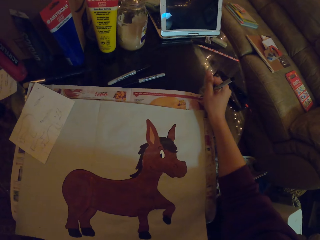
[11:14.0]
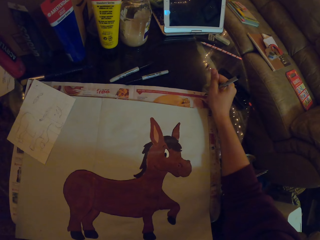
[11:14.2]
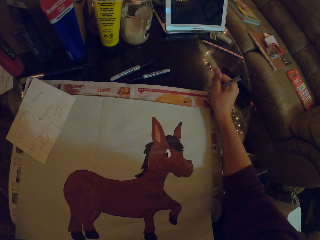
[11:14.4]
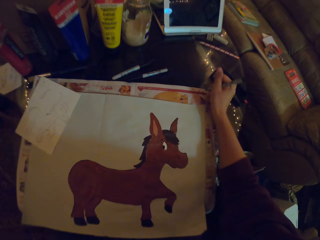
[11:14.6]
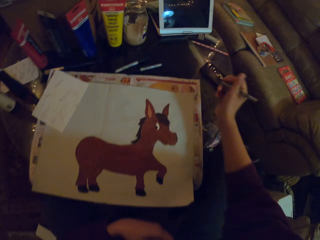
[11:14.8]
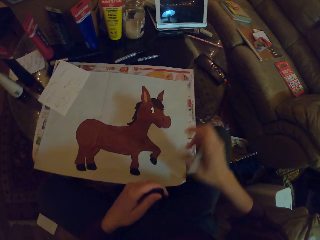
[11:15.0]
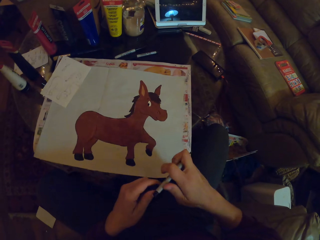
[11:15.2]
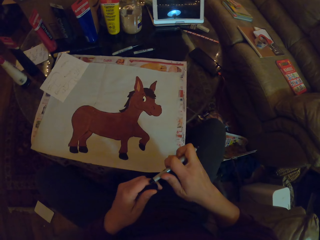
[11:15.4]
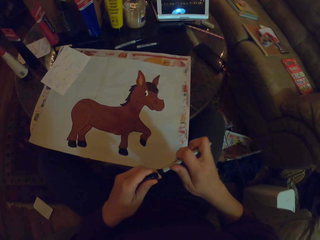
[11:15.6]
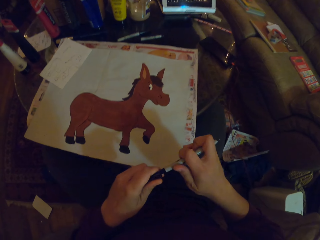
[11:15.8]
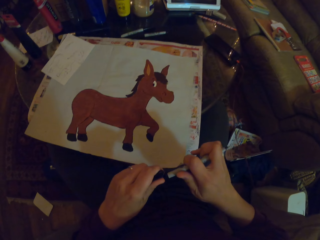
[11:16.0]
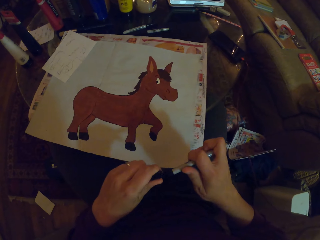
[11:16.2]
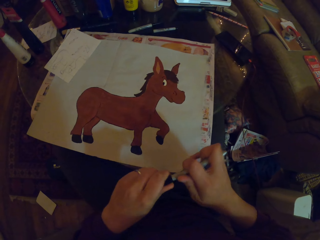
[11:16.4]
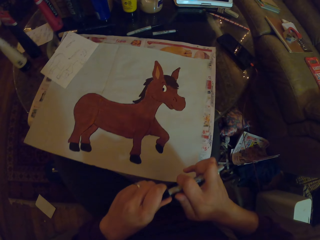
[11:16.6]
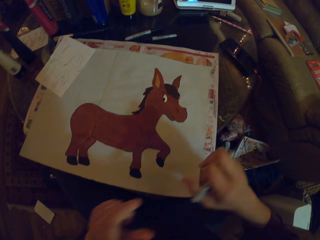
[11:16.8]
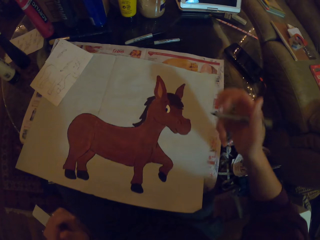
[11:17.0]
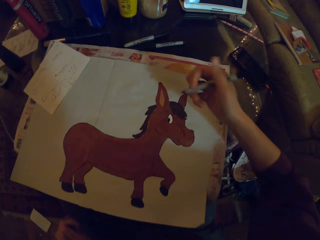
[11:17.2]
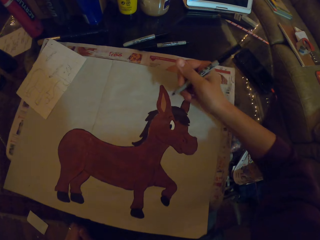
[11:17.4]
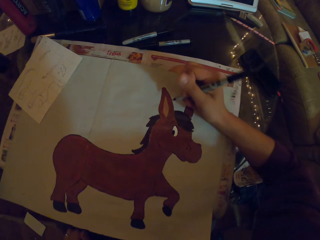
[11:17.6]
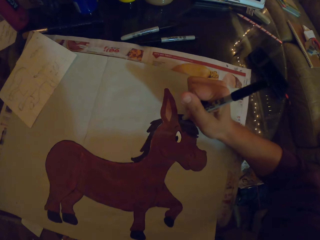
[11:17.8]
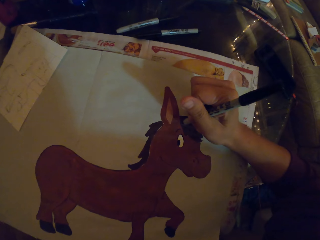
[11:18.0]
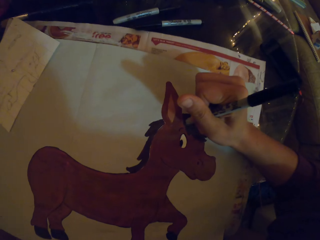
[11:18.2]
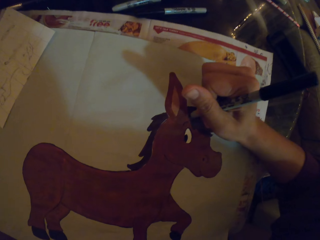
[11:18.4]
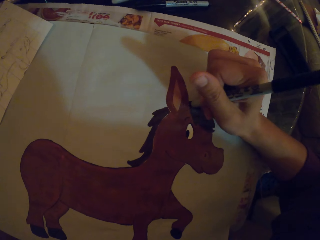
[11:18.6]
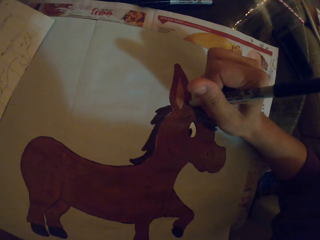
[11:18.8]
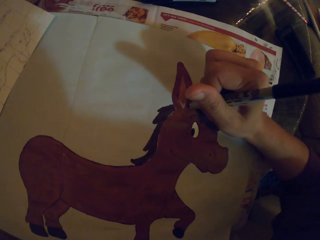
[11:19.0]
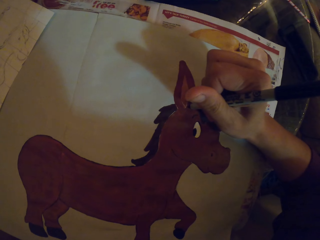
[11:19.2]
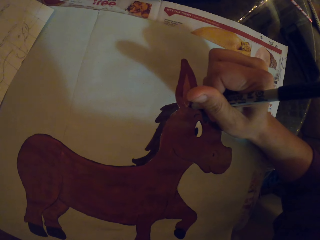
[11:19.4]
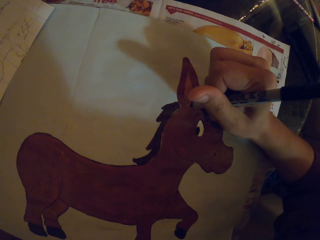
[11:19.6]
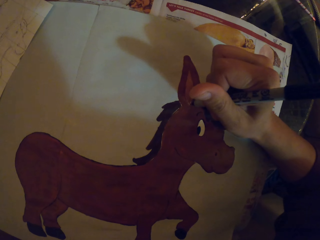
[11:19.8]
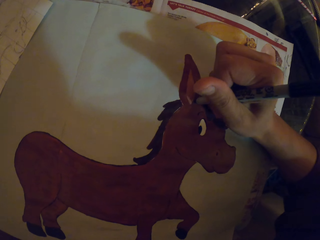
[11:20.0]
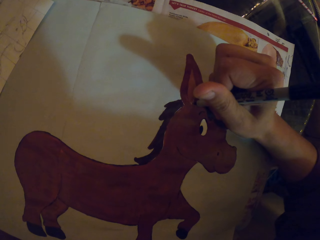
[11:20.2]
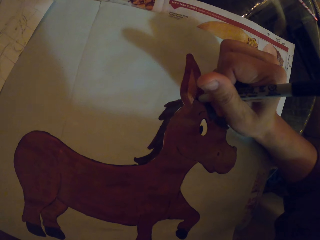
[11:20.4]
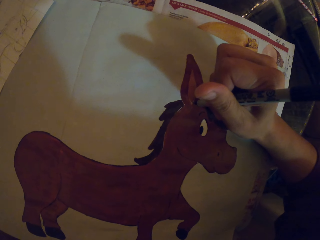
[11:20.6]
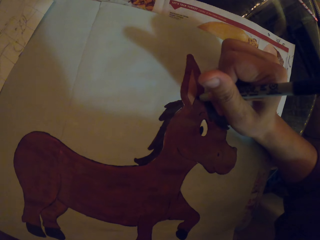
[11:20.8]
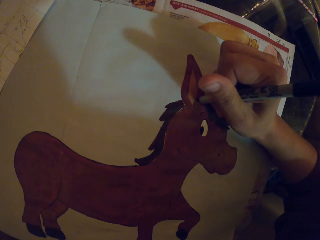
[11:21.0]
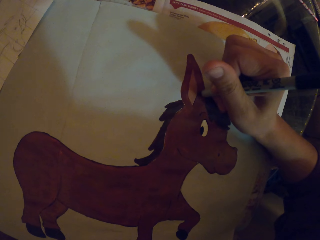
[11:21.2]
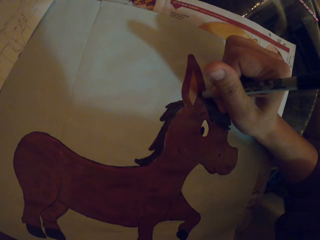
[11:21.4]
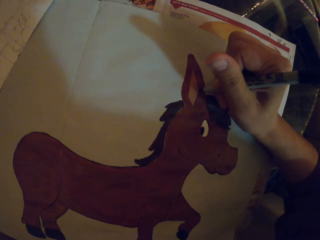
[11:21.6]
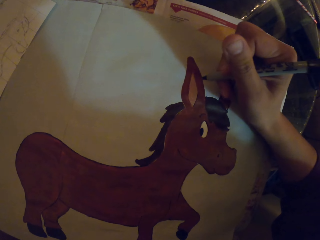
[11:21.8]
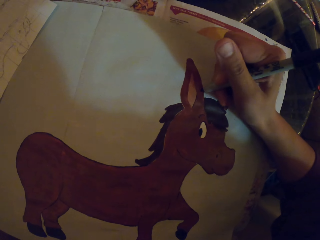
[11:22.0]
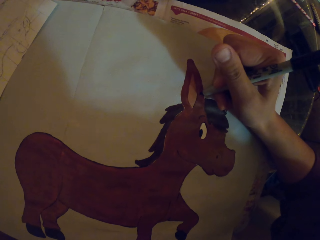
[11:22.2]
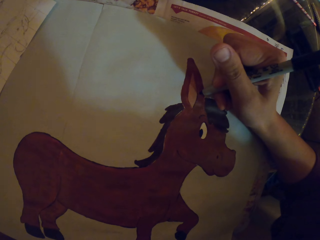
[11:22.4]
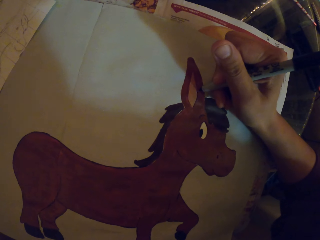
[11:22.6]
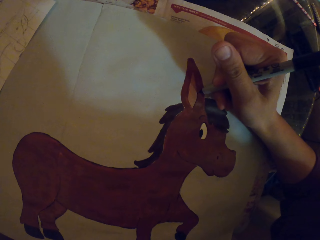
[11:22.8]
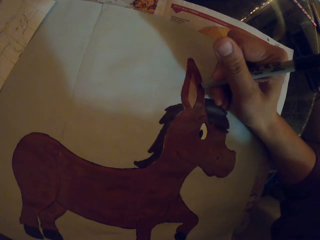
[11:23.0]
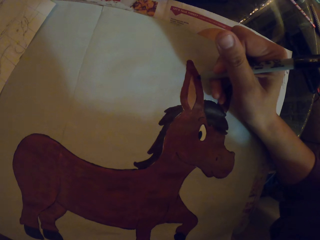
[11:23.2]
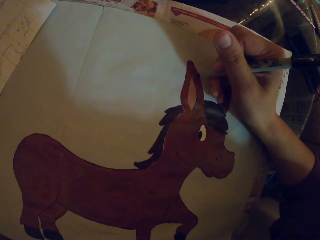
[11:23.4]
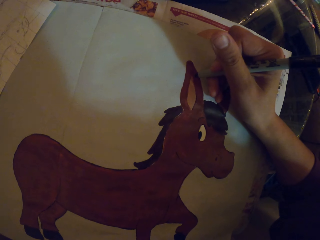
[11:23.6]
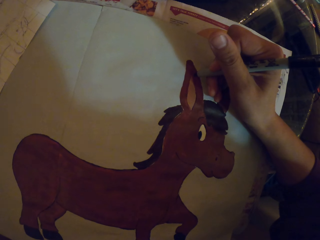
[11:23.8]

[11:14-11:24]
The camera wearer tries the painting pen. They write on paper. They open the painting pen. They close the marker pen top. They paint with a marker pen.

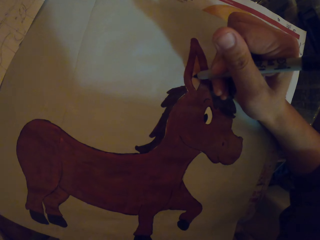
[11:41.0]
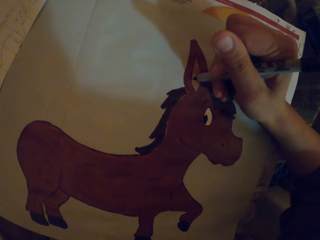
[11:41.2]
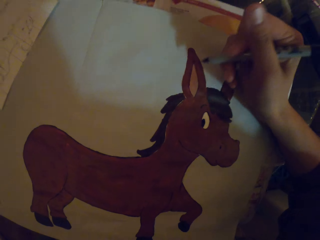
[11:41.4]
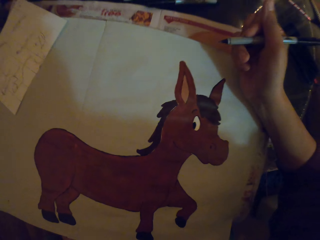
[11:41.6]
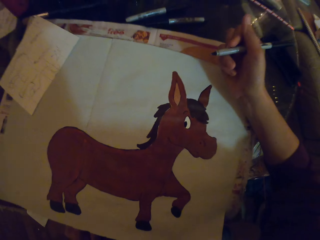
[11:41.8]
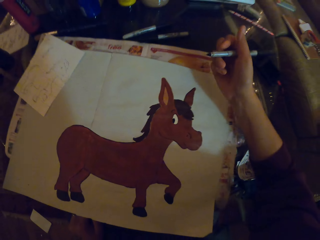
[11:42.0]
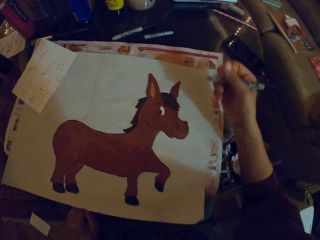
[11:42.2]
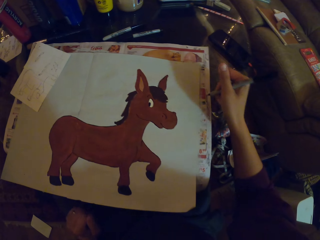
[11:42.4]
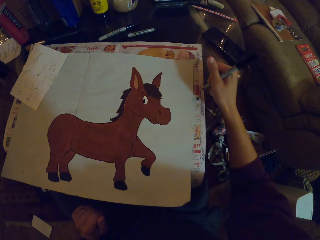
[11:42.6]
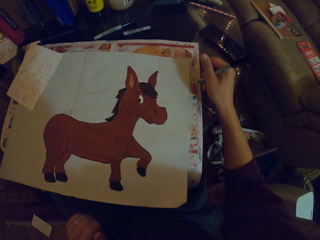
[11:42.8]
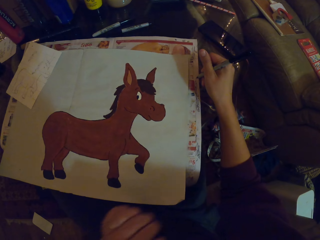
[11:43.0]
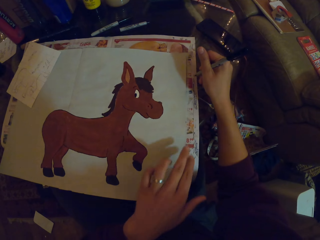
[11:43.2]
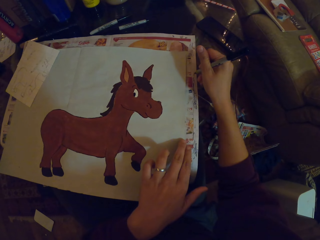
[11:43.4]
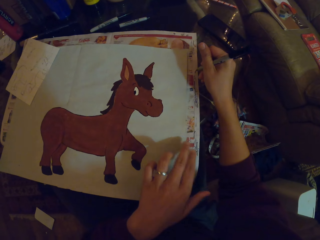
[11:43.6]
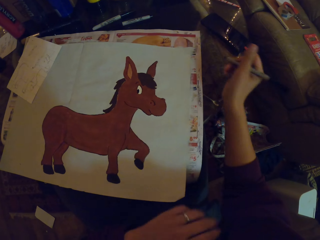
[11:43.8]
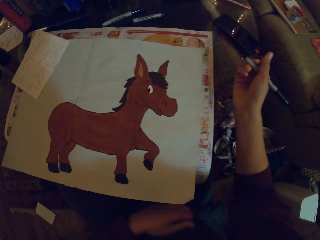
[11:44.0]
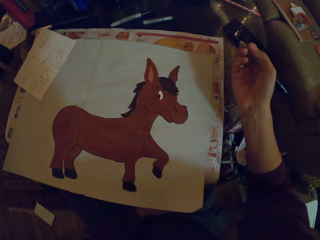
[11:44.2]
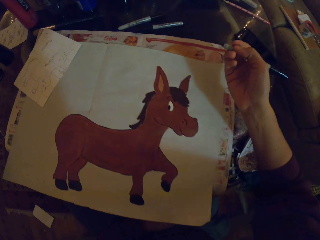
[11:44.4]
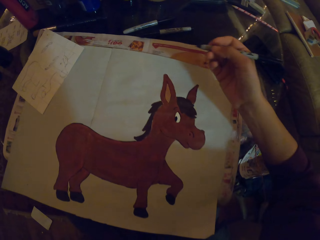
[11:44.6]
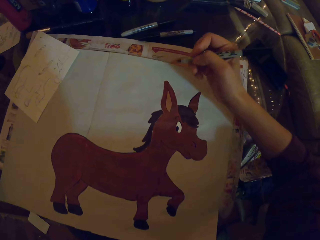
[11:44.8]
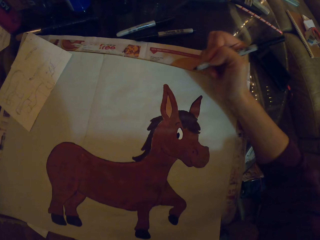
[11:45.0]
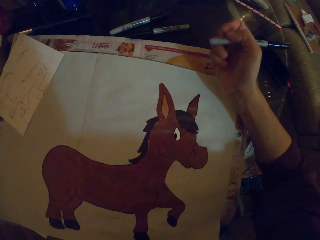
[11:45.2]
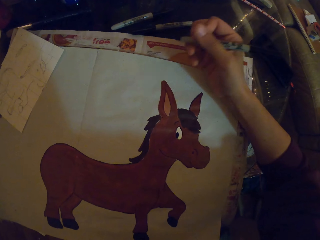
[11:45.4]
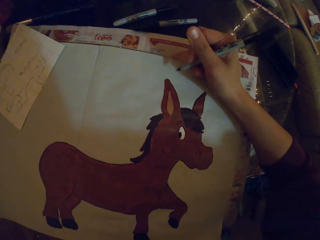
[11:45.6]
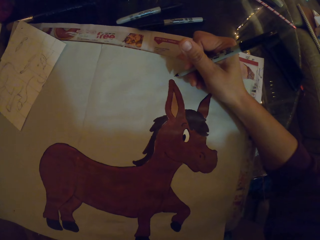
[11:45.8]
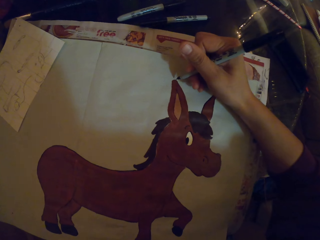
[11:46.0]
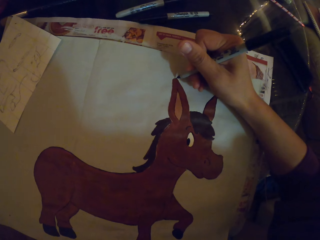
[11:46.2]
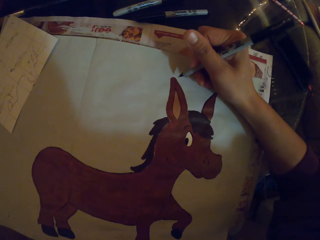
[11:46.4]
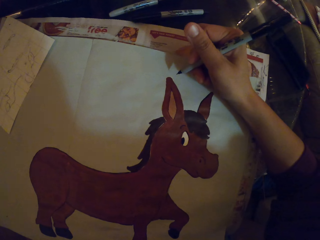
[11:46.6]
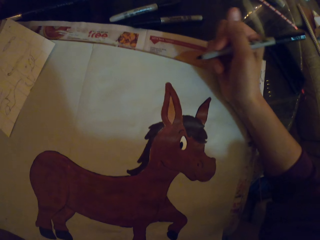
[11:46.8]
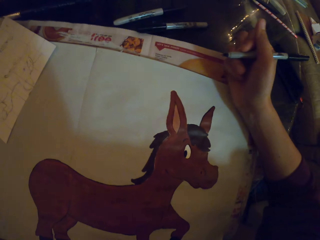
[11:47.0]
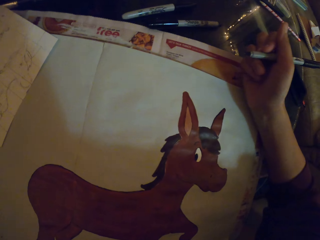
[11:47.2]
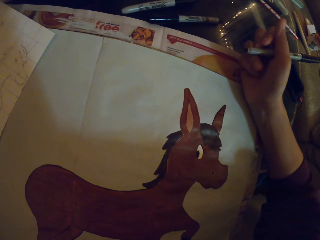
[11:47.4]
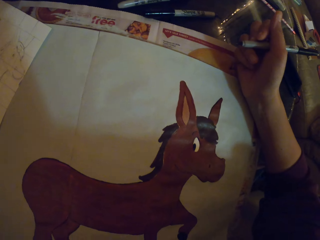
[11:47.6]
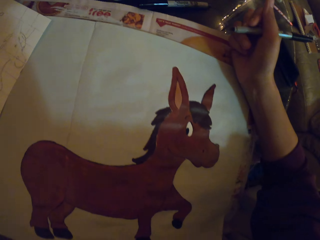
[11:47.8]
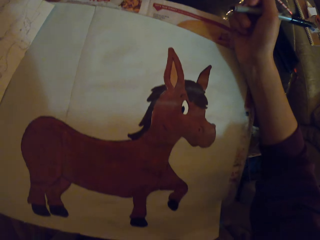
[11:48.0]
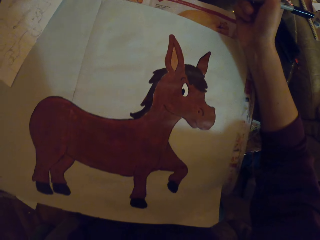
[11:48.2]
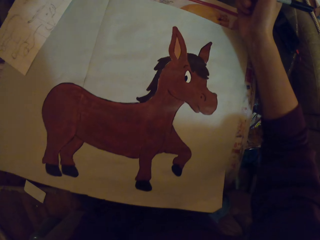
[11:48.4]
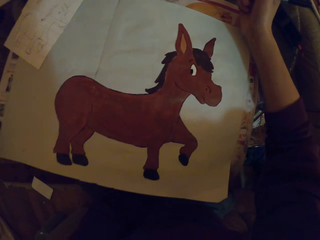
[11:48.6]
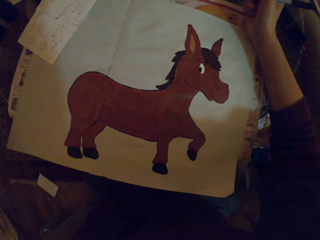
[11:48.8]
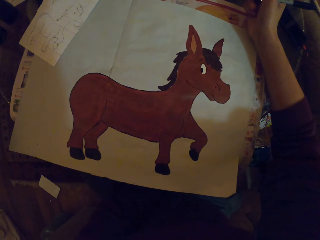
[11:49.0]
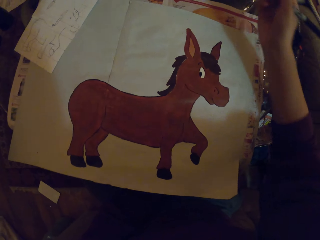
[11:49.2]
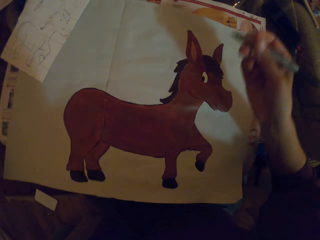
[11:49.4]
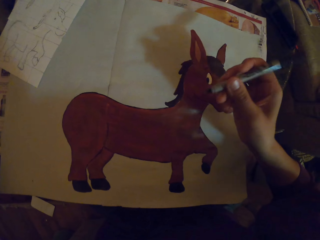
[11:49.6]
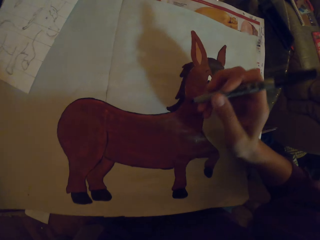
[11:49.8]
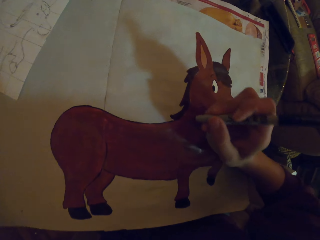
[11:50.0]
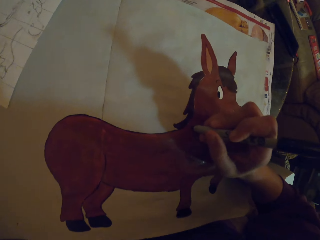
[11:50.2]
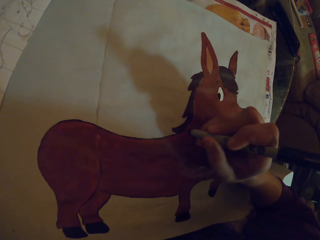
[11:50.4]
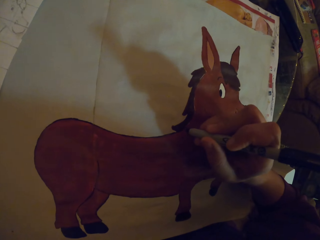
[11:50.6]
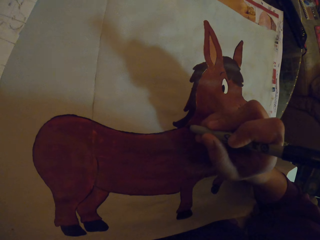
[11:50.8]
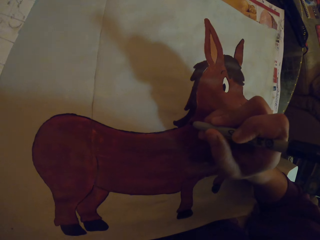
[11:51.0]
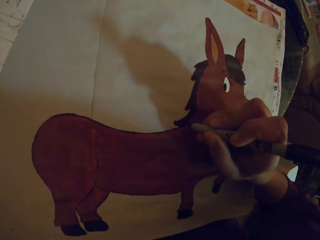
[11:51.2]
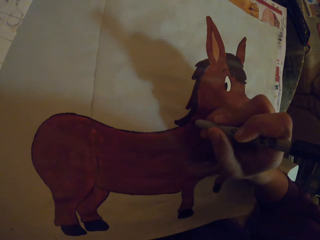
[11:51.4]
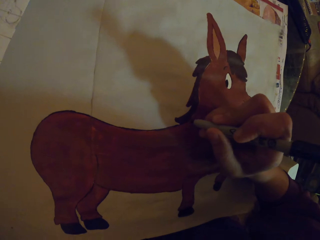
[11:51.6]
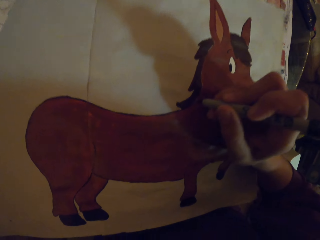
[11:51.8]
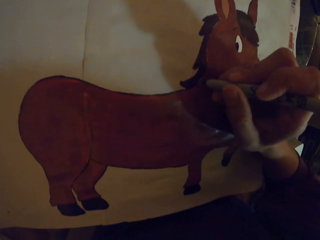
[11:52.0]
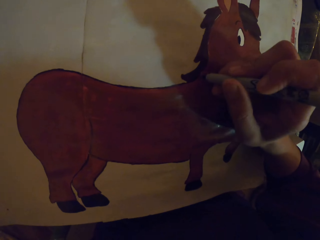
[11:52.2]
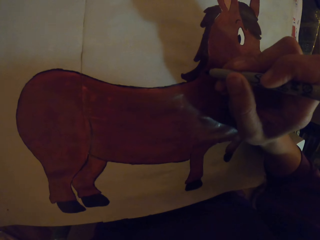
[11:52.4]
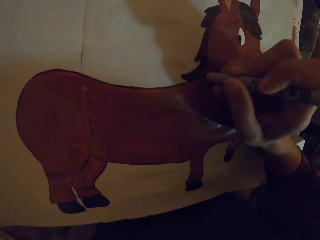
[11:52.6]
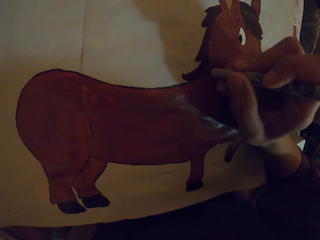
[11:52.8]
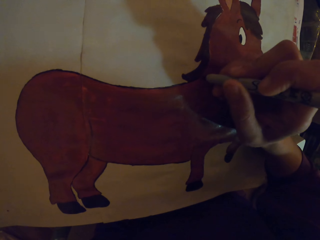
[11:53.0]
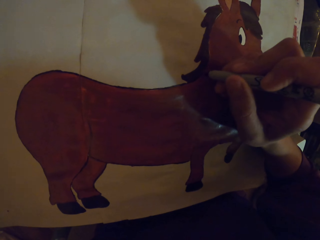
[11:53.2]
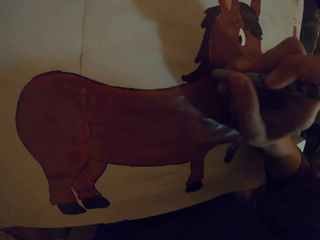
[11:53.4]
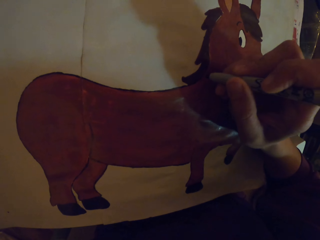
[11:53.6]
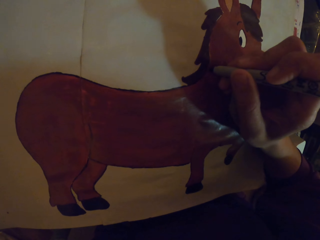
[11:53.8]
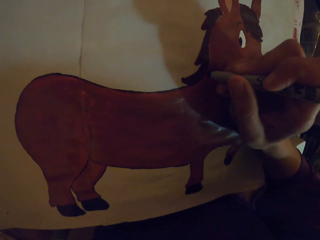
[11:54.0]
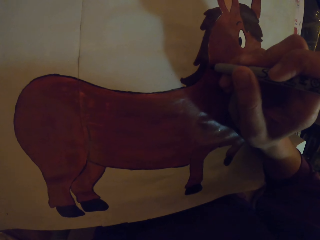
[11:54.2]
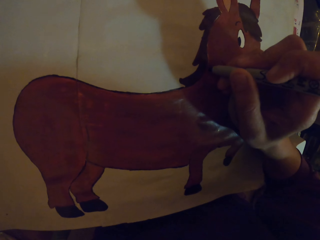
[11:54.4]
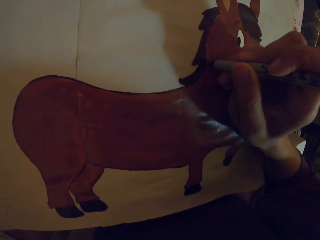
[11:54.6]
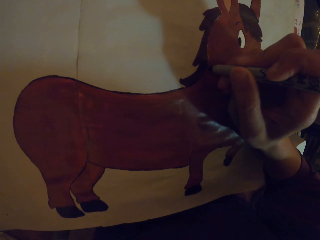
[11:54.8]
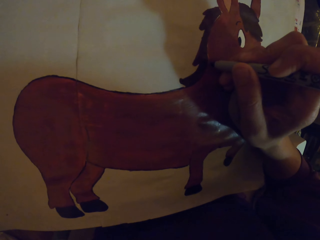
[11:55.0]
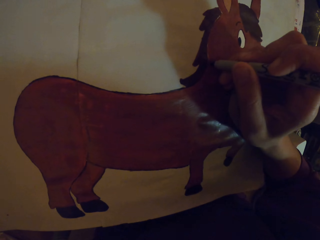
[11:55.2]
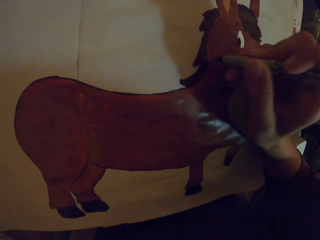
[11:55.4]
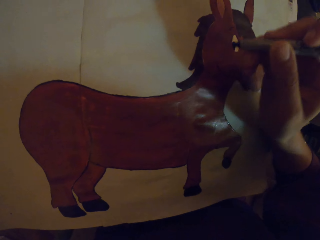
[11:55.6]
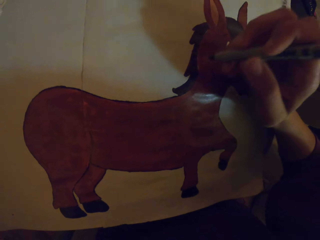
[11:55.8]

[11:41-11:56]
The camera wearer adjusts the painting pen. They try the painting pen. They write on paper. They touch the paper. They paint. They adjust the painting pen. They paint with a marker pen.
